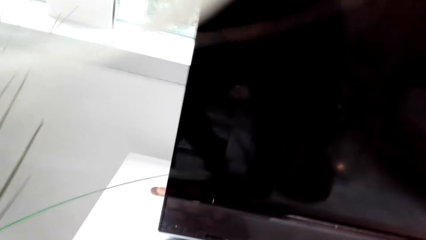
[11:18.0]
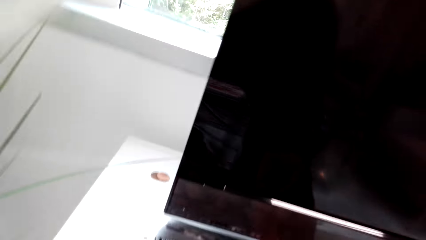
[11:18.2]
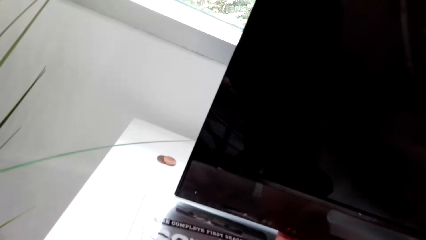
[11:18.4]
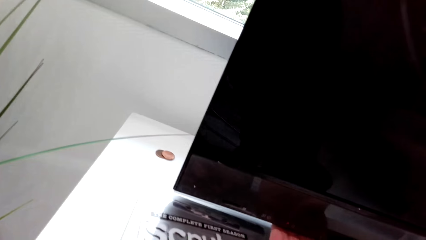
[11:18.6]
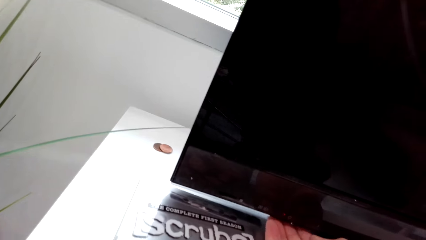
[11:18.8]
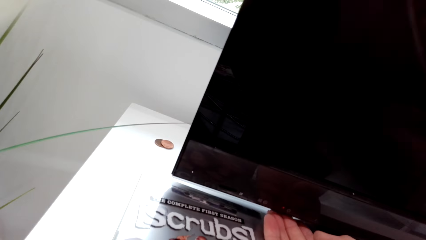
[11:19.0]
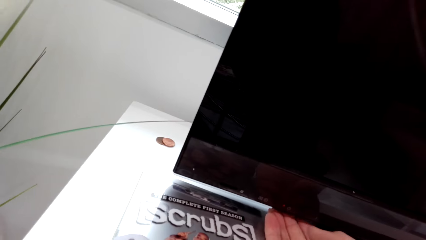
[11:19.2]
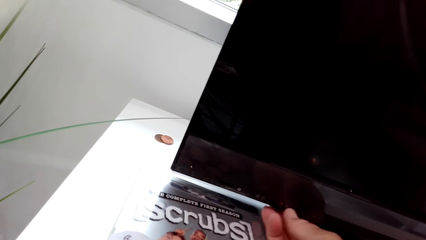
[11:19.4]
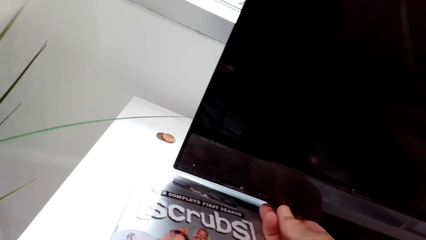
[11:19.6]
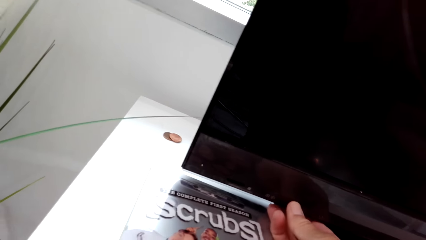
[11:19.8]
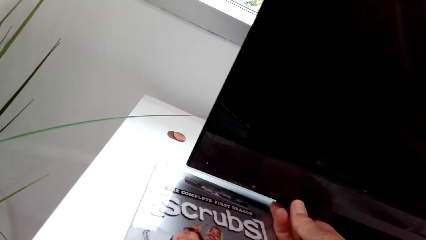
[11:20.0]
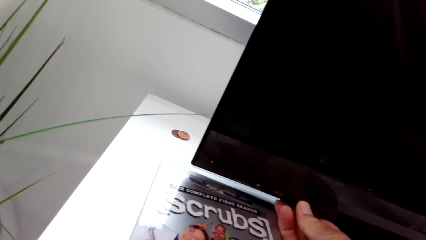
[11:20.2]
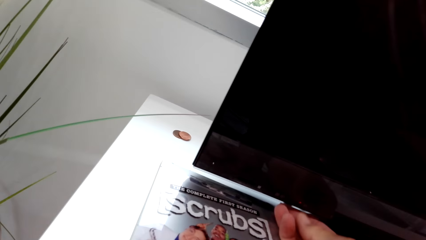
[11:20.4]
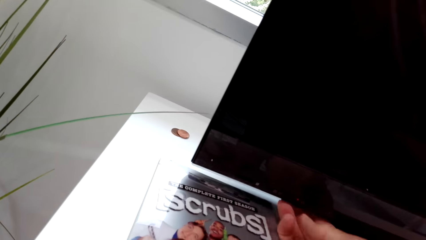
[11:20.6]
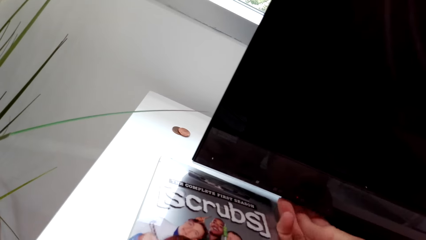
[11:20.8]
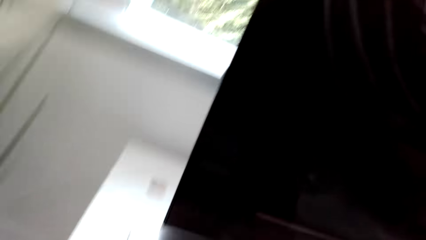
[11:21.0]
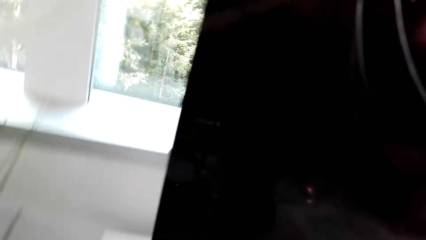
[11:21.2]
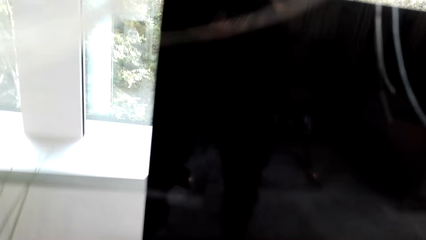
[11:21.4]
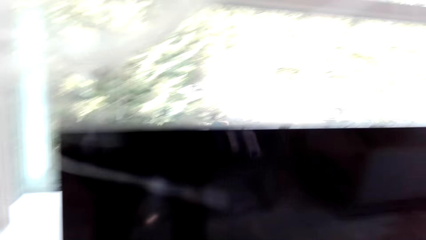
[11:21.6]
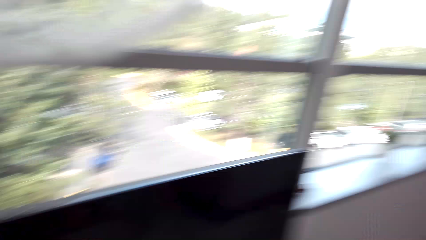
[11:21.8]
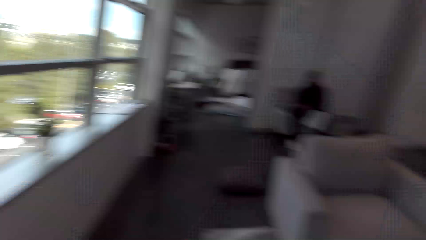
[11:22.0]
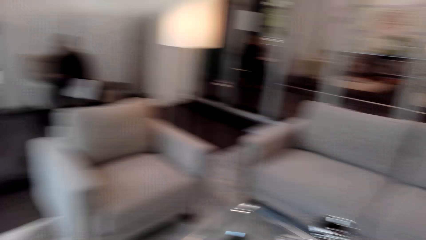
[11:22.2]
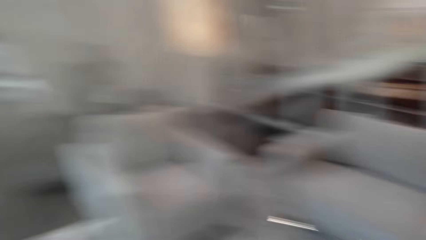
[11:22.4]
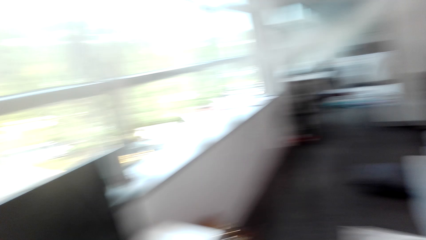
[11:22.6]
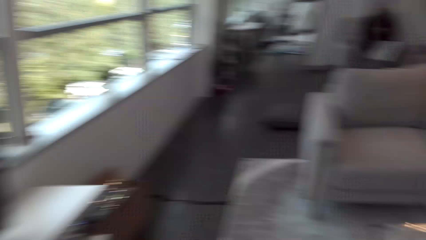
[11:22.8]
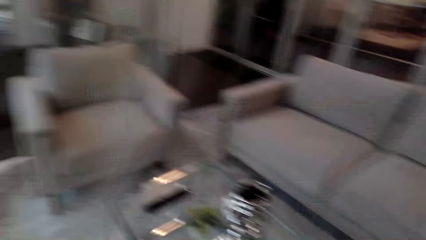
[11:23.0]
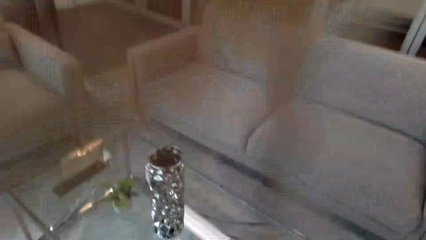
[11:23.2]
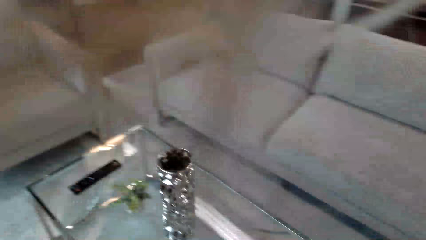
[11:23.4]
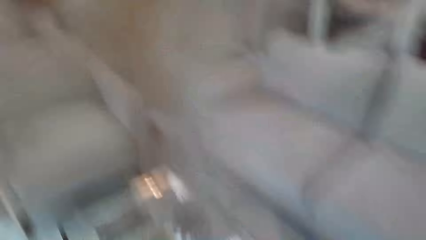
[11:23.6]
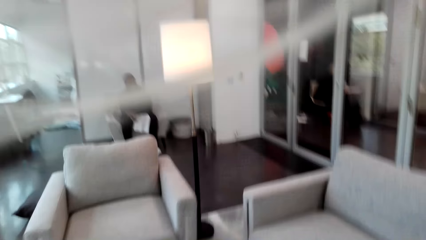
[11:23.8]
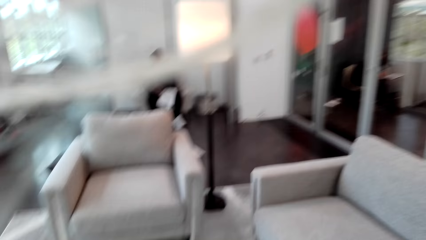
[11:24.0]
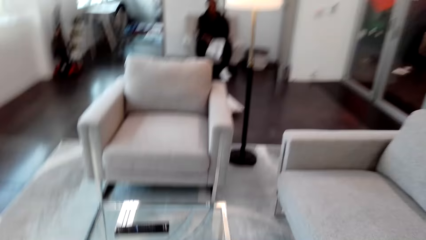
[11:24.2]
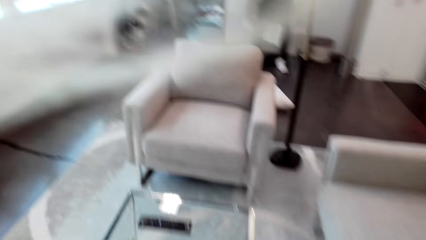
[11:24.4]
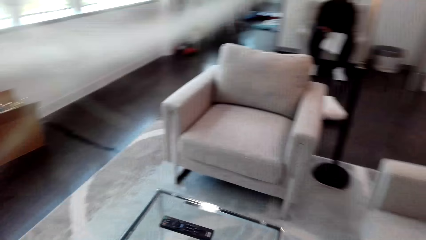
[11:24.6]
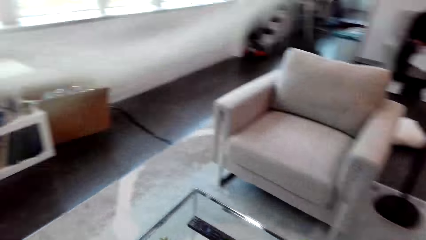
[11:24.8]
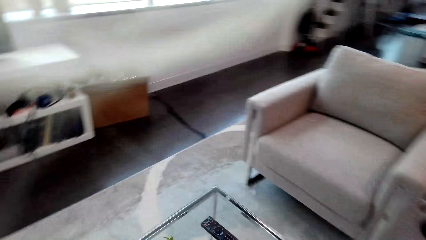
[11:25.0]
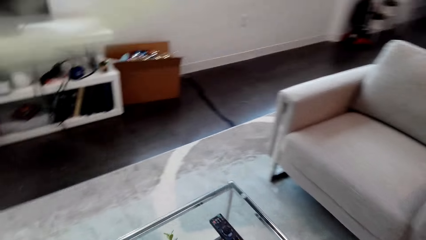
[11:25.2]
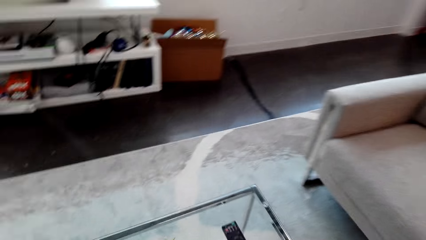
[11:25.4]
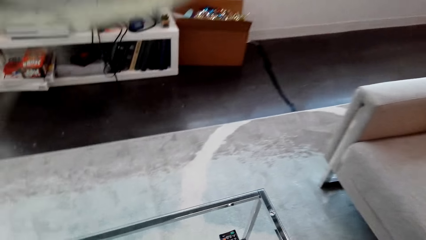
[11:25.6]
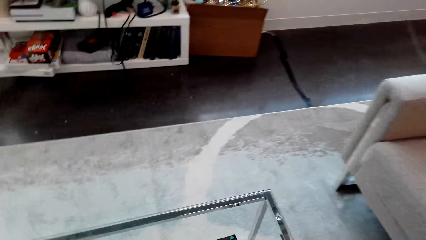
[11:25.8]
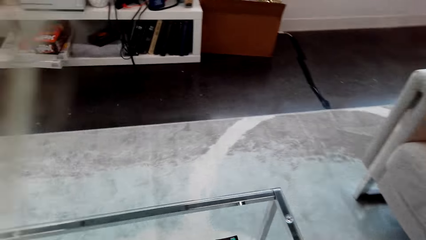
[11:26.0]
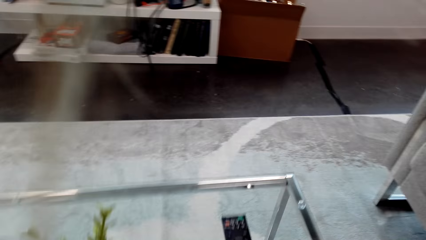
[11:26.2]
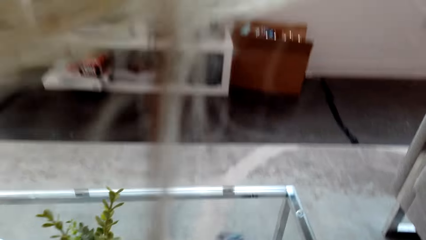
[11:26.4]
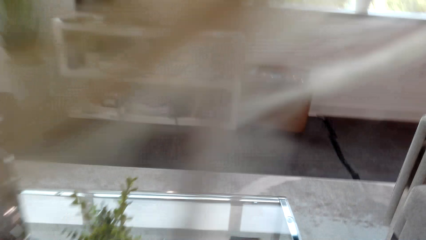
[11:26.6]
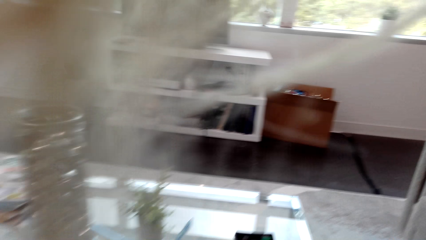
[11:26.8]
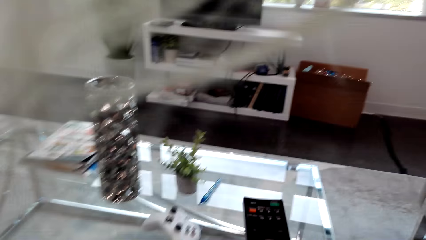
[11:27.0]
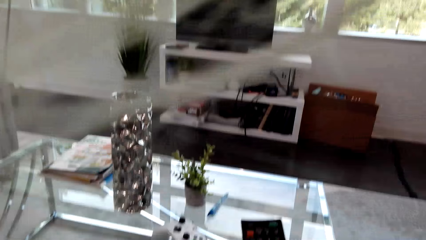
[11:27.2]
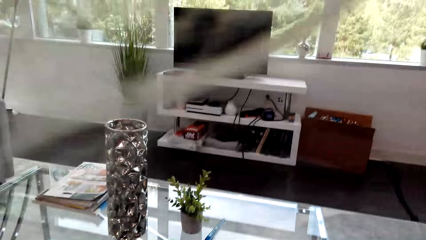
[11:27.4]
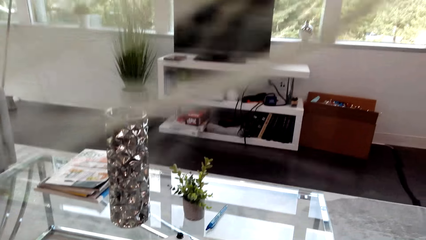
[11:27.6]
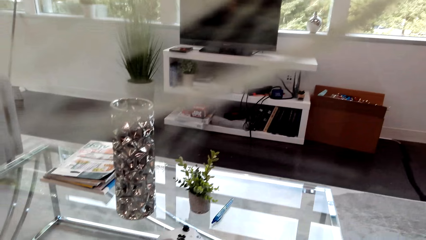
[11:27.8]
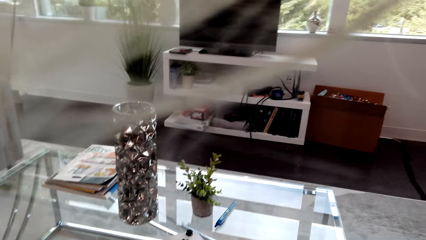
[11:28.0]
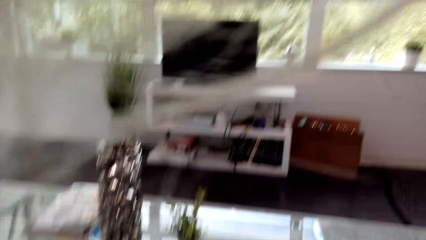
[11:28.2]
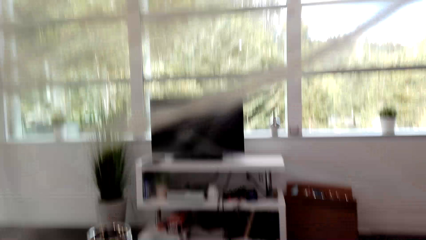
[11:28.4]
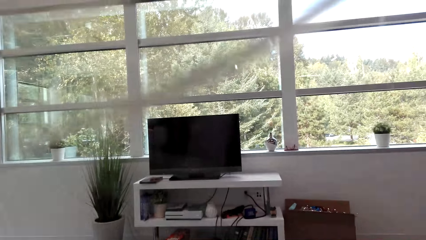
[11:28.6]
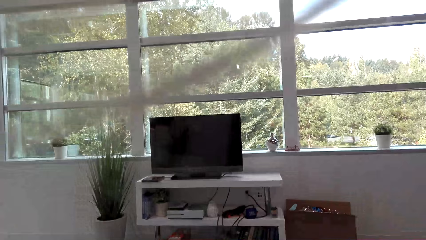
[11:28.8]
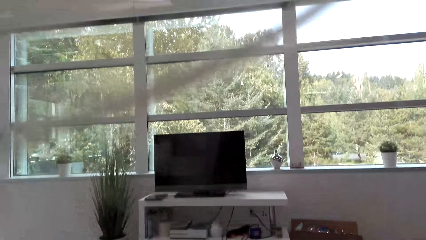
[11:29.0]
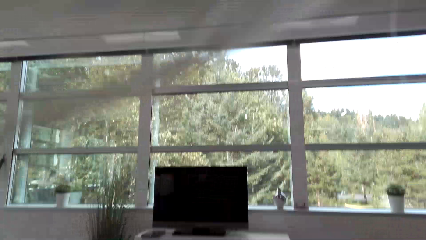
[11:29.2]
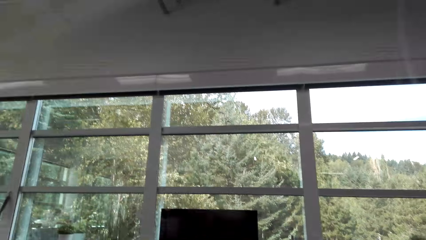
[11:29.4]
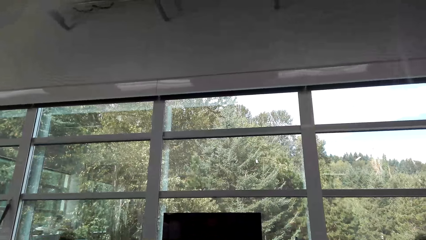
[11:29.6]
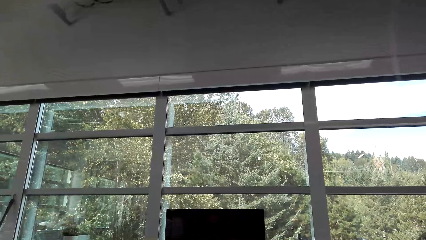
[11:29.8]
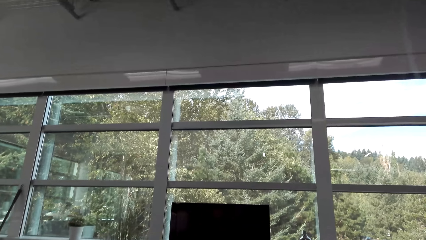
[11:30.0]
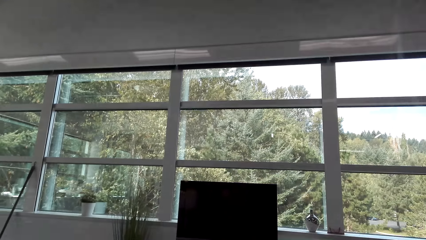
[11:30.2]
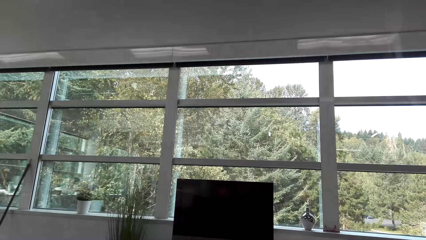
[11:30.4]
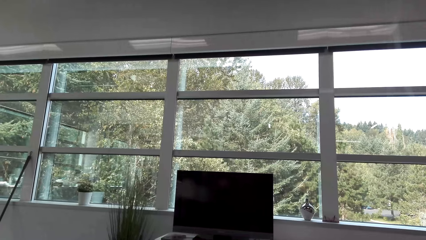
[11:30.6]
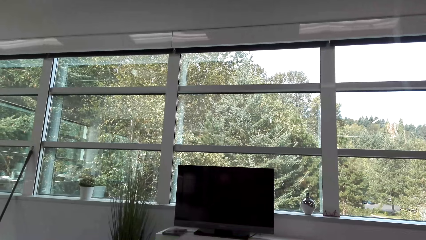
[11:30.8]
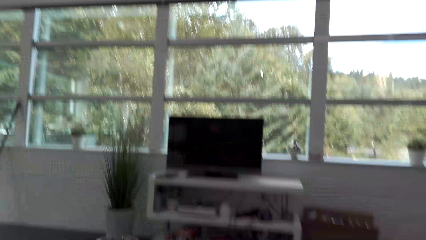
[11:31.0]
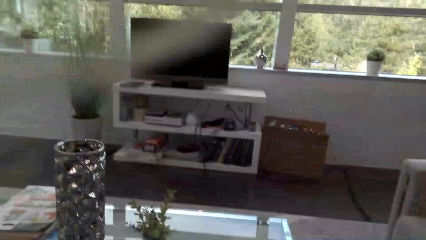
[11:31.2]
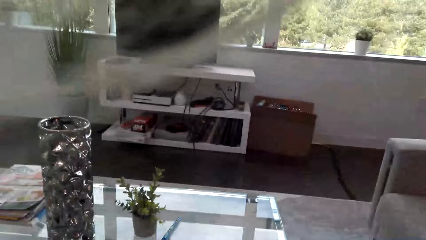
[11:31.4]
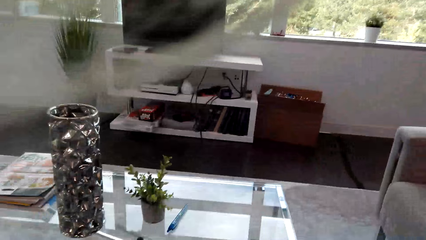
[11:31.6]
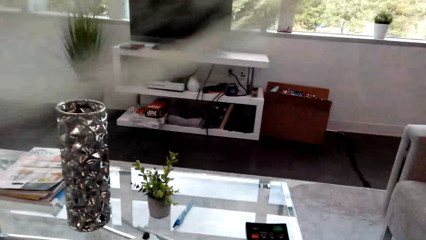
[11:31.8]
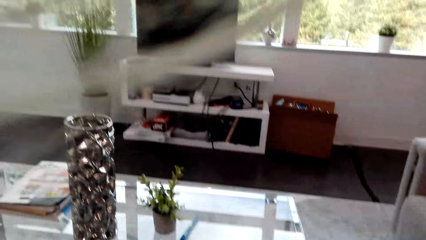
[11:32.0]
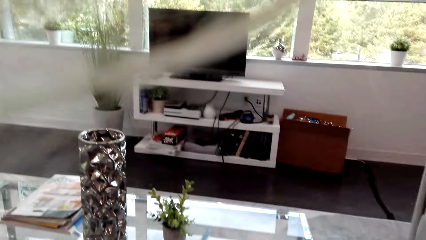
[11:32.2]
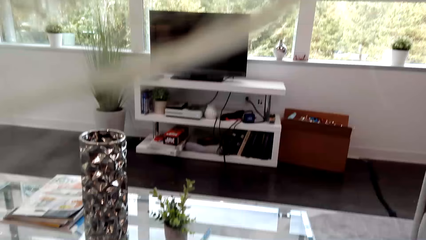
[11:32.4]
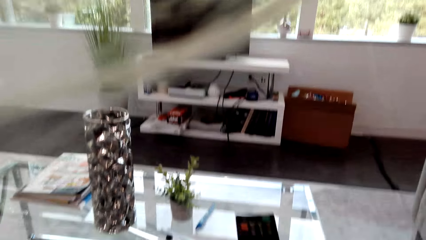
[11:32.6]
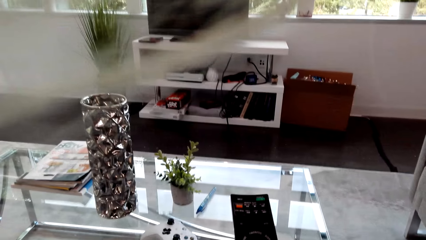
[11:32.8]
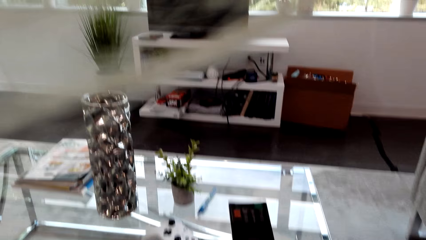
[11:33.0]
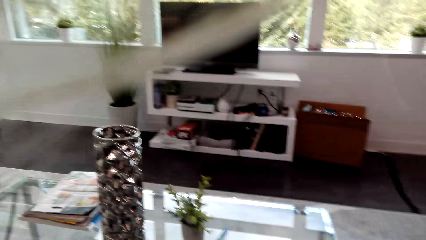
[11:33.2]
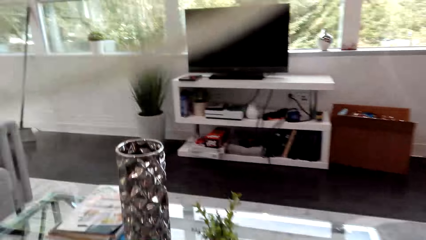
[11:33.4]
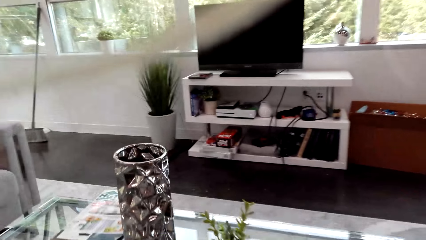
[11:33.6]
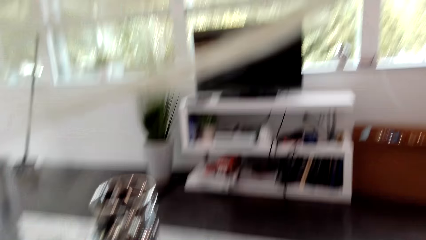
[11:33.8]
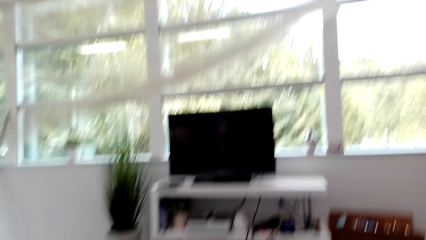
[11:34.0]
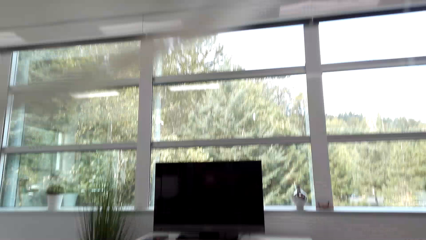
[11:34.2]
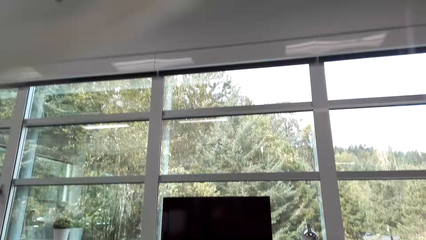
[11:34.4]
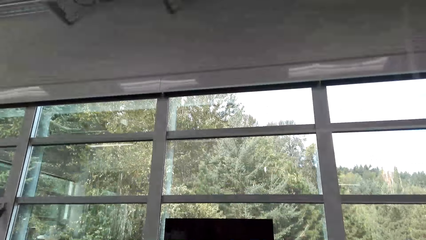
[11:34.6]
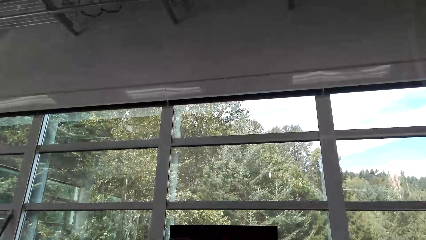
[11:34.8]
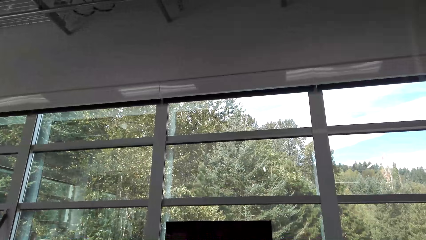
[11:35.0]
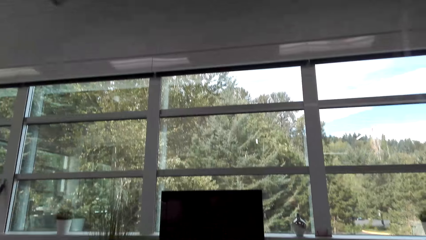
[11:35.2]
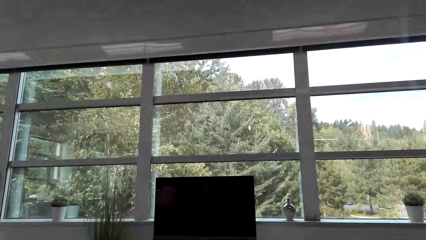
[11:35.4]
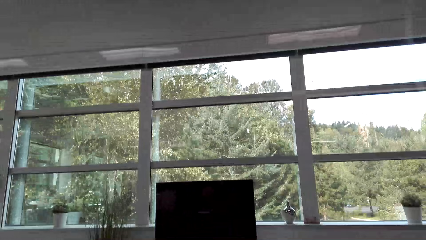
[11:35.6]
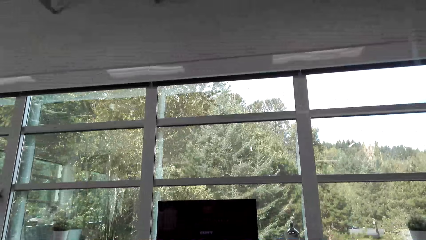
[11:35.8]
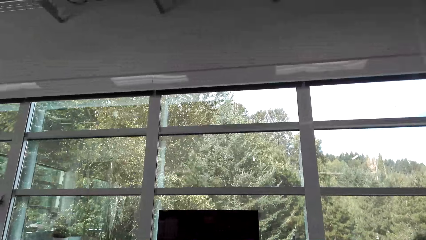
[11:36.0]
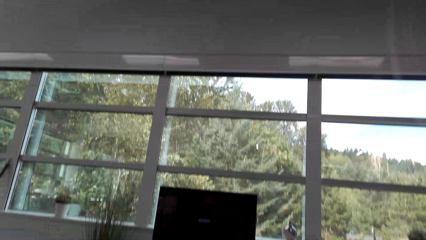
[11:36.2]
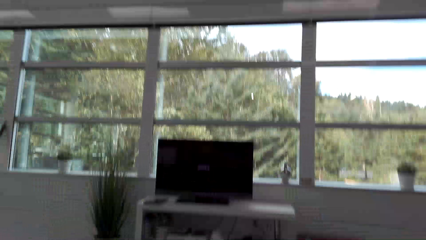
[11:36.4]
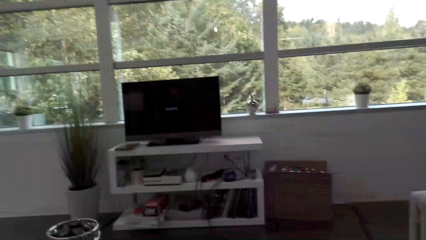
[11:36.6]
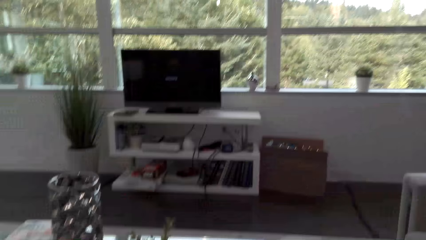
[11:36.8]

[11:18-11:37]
The camera wearer presses buttons on the television. They touch the television. They move around. They talk to a man. The man holds a paper. The camera wearer sits on the chair. They look around. They hold a remote. They pick up the remote control.
